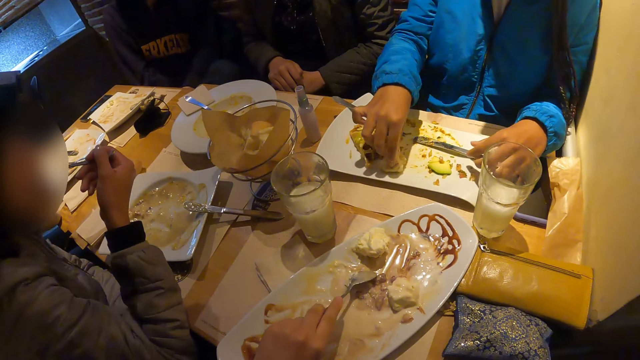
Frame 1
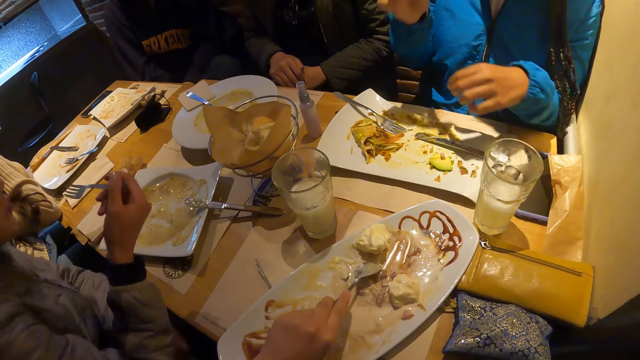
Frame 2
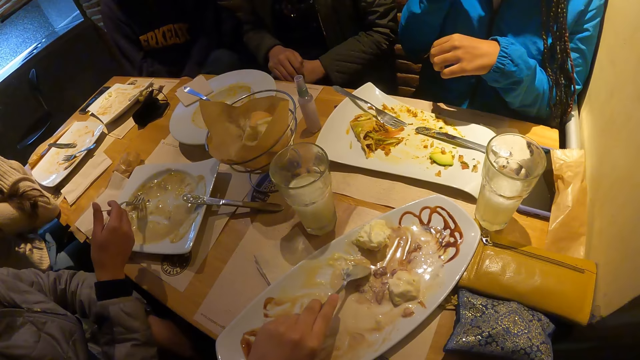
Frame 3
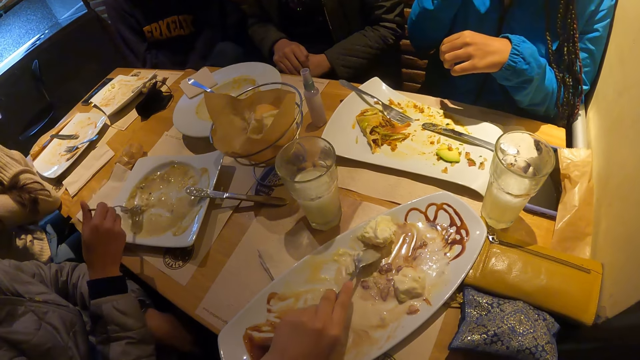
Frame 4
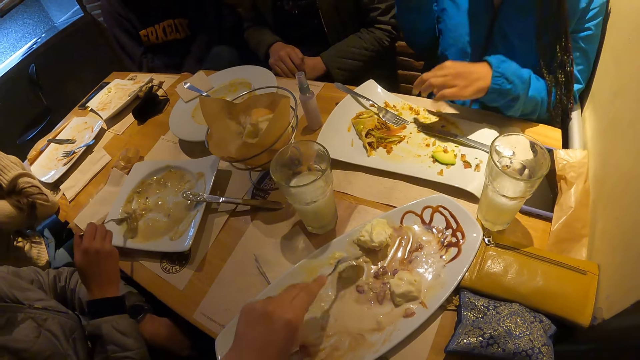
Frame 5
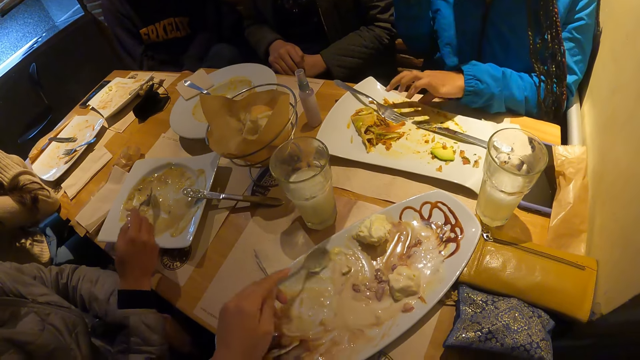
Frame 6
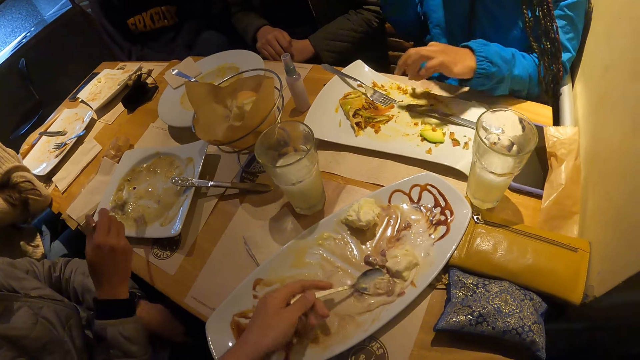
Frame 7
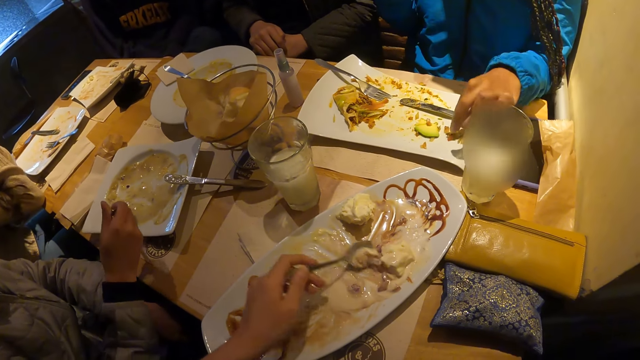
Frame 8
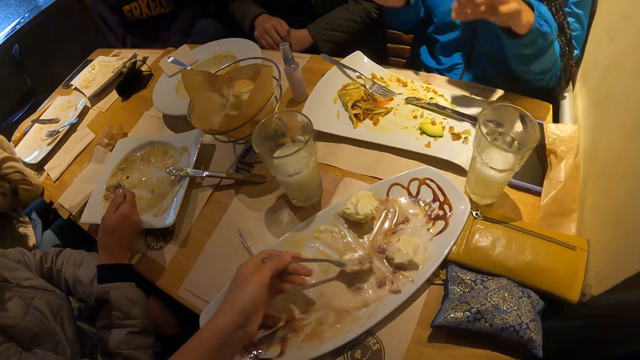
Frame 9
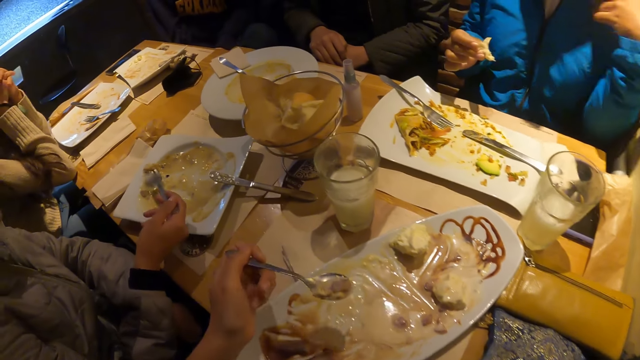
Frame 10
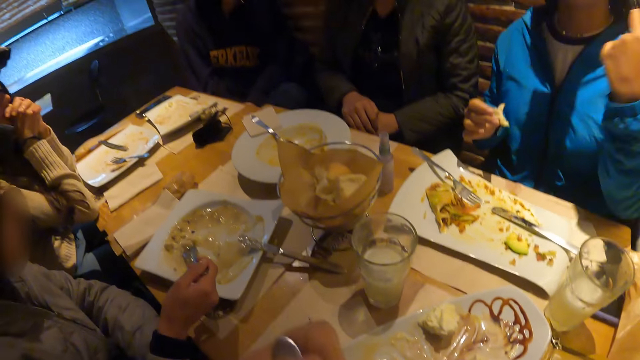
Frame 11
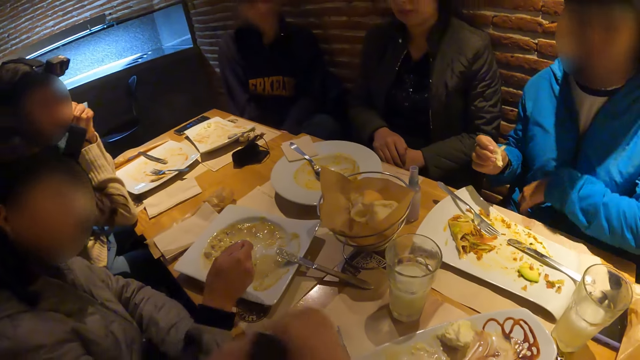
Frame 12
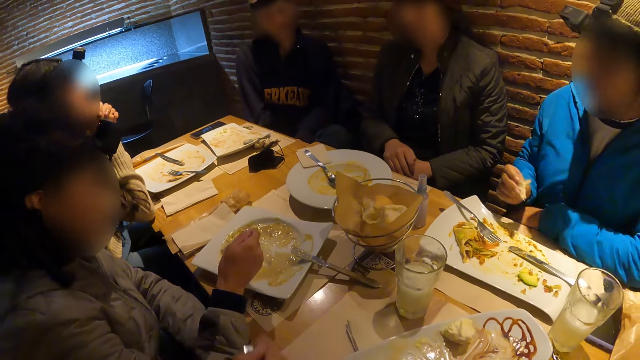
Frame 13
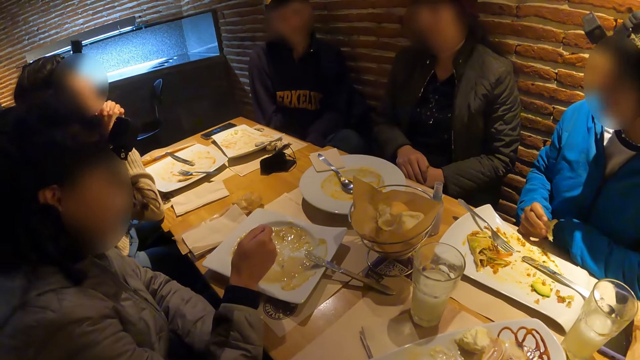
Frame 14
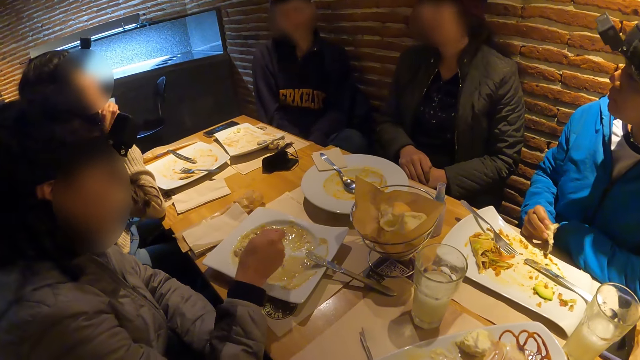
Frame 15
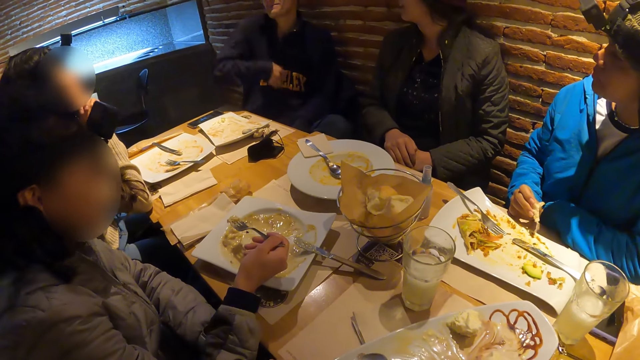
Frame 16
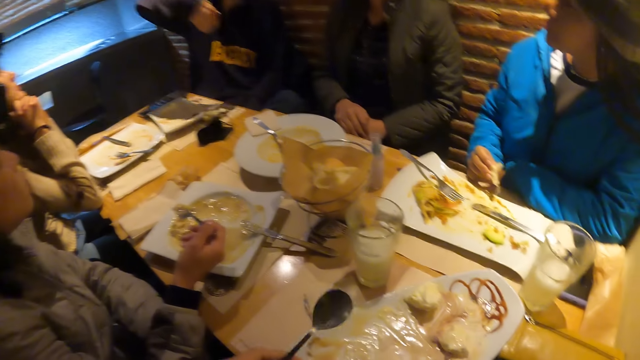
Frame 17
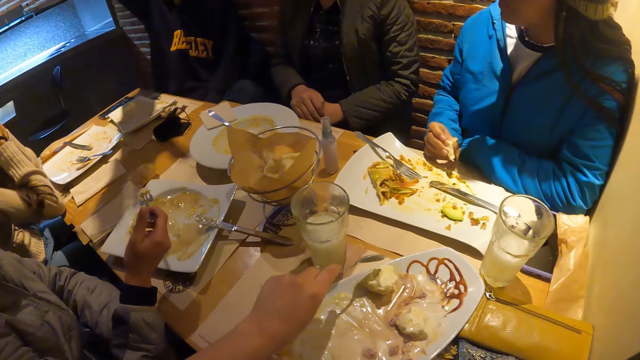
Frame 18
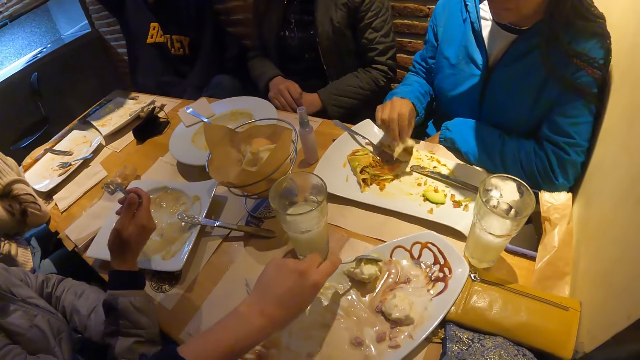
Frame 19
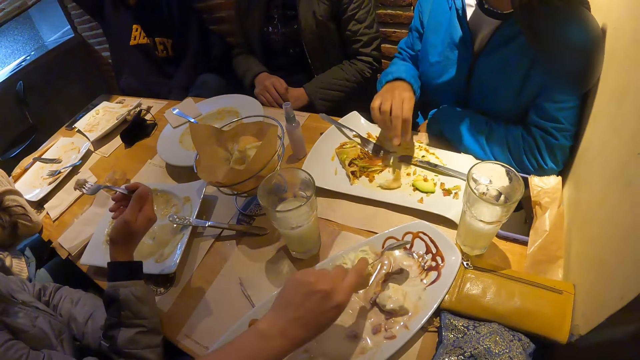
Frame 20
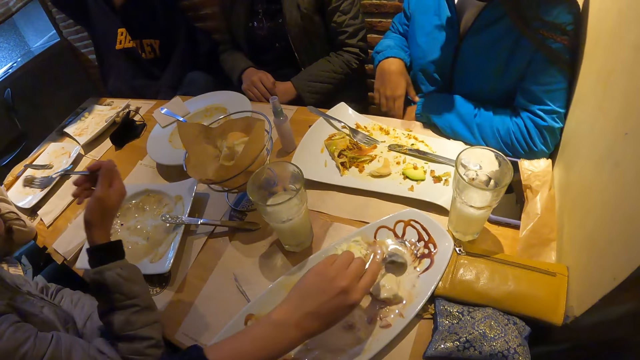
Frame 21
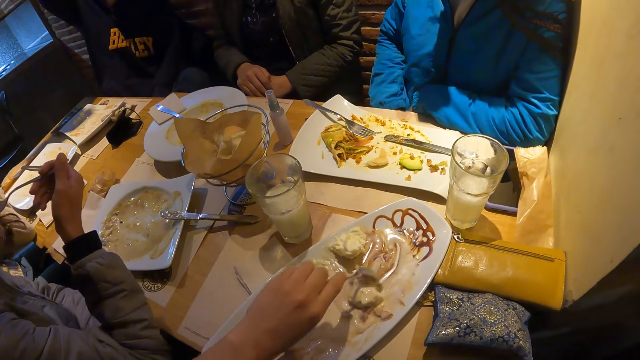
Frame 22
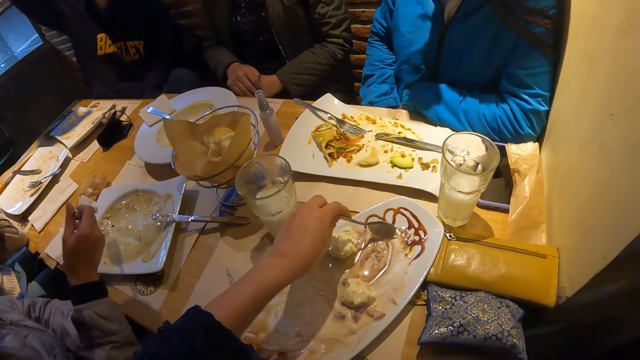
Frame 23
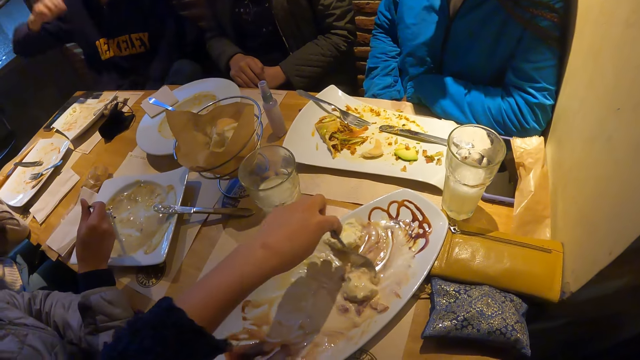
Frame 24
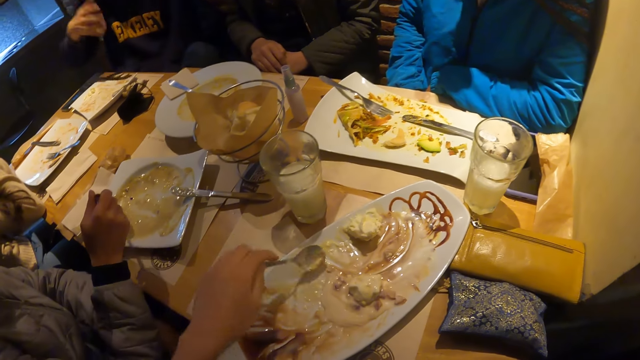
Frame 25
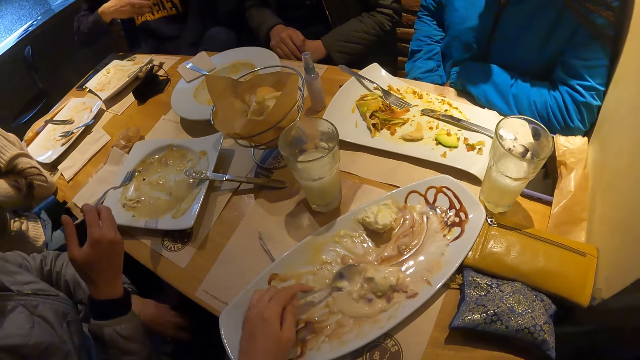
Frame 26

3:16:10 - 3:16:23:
A woman picks the piece of food on the plate with her right hand. The camera wearer packs food with the spoon in her left hand. A man demonstrates with both hands. Another woman eats with the fork in her right hand. The camera wearer packs food with the spoon in her left hand. The first woman drops the piece of food on the plate with her right hand. The camera wearer packs food with the spoon in her left hand again. The other woman eats with the fork in her right hand.

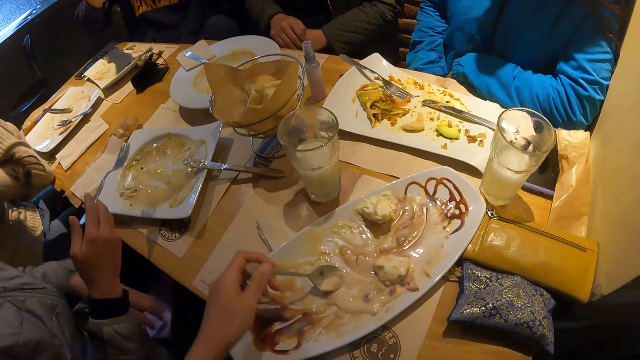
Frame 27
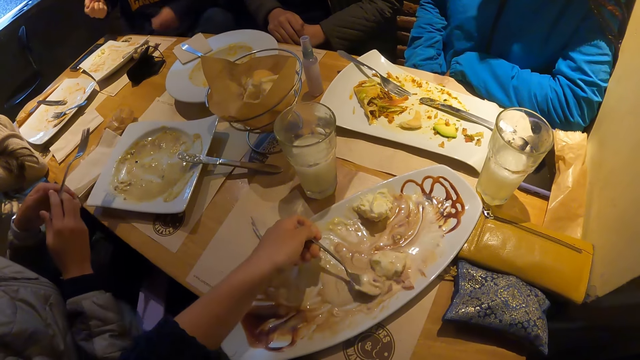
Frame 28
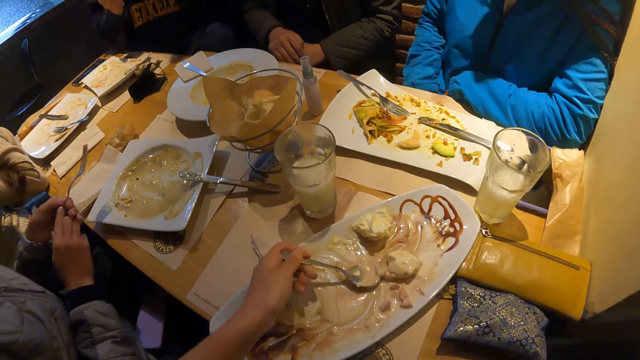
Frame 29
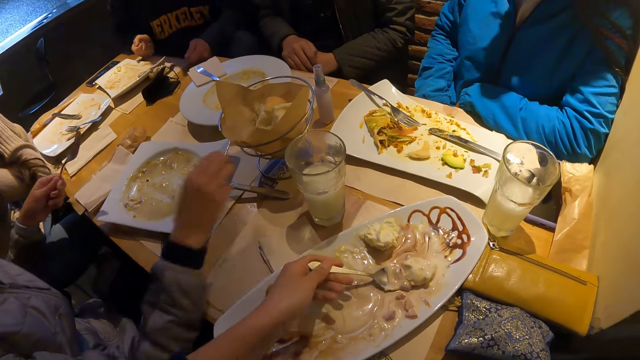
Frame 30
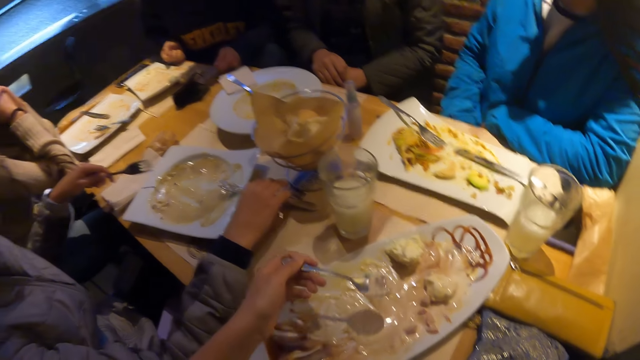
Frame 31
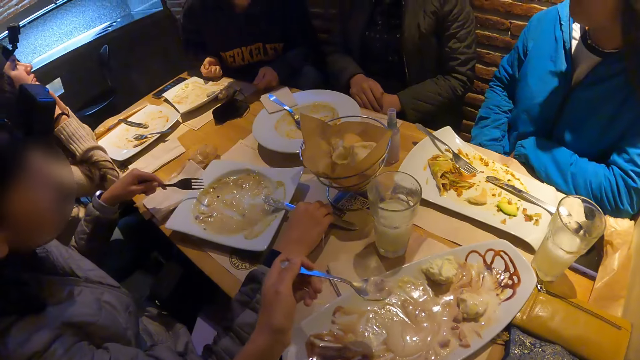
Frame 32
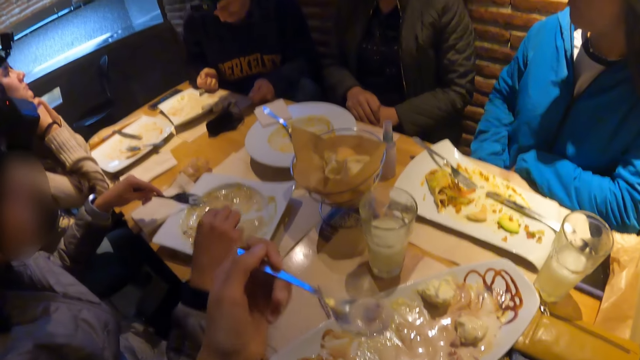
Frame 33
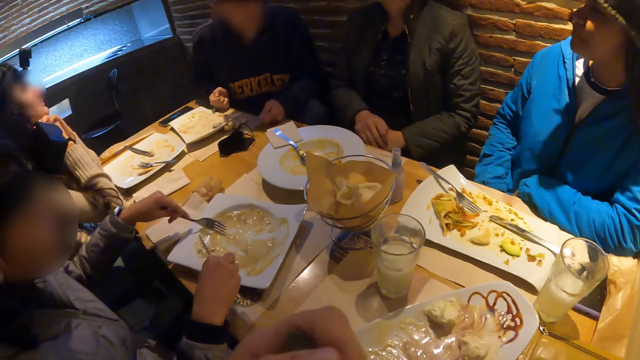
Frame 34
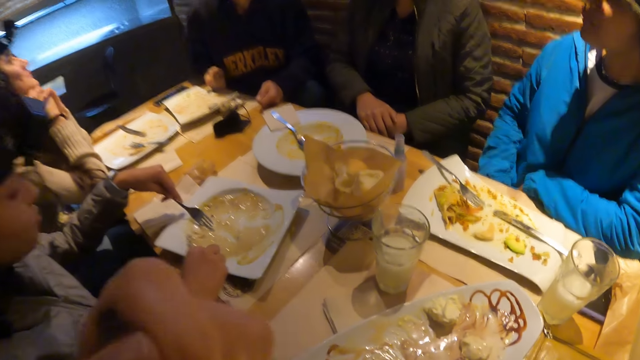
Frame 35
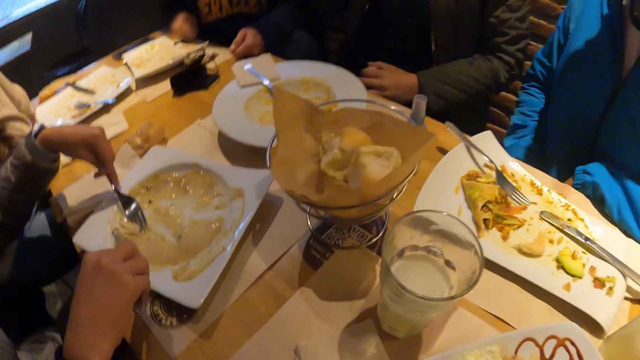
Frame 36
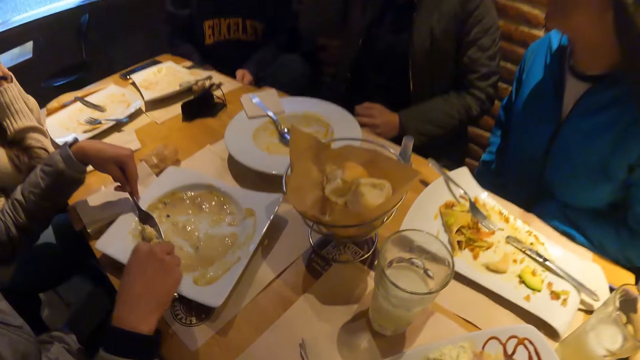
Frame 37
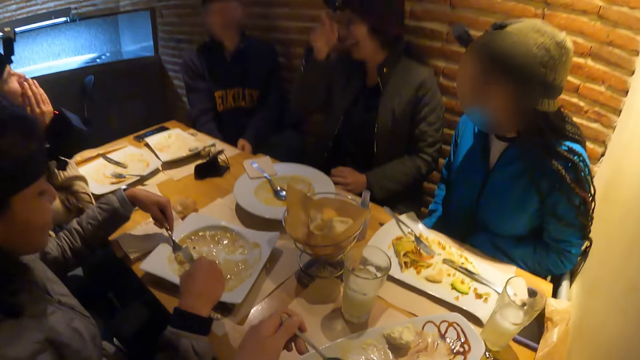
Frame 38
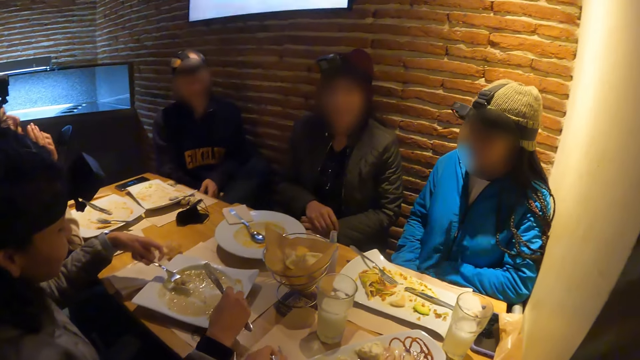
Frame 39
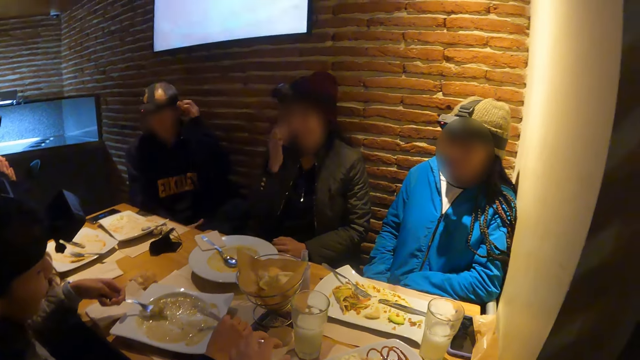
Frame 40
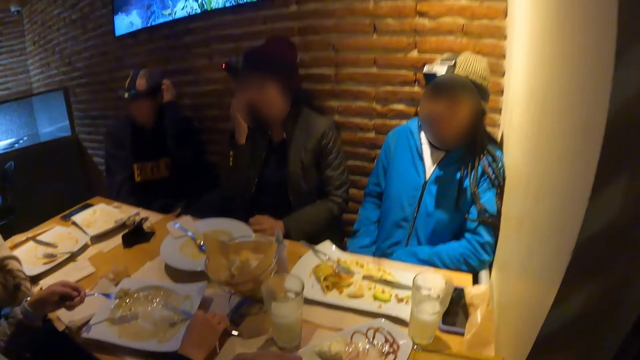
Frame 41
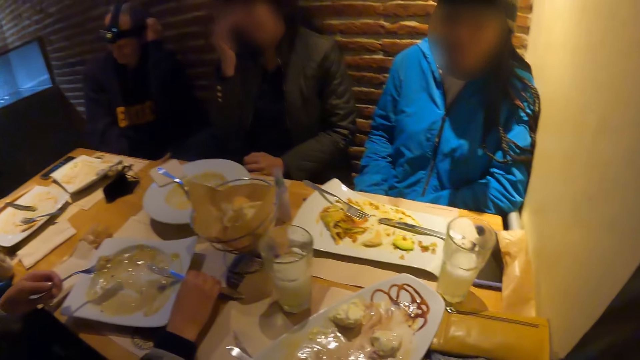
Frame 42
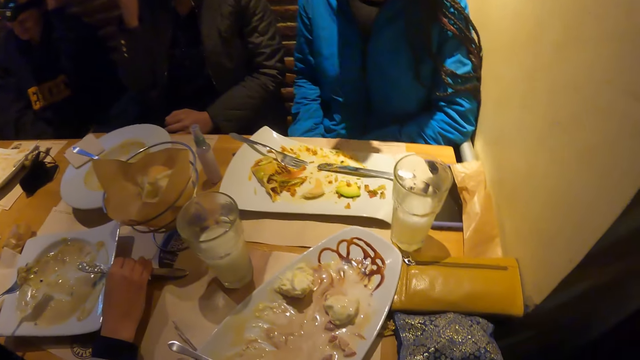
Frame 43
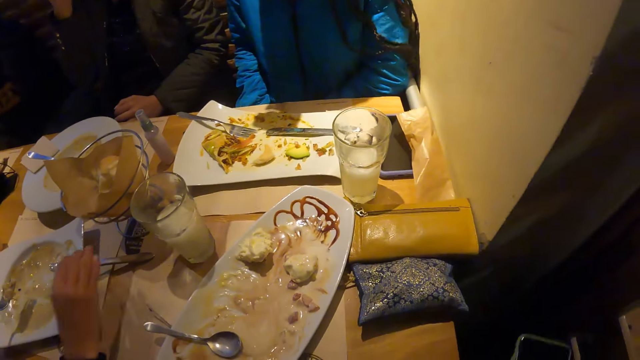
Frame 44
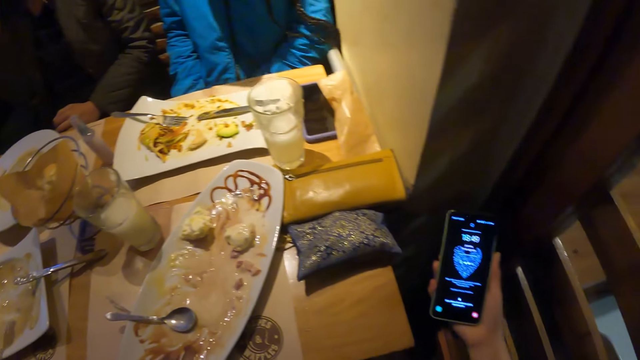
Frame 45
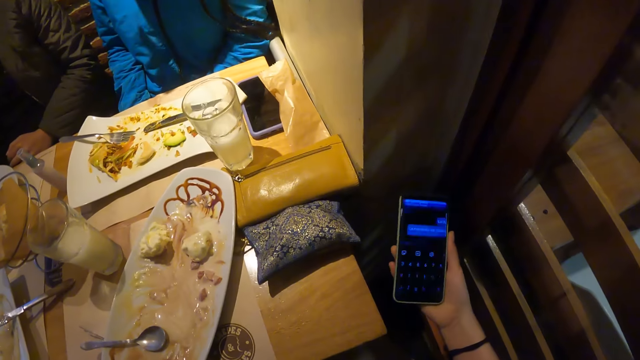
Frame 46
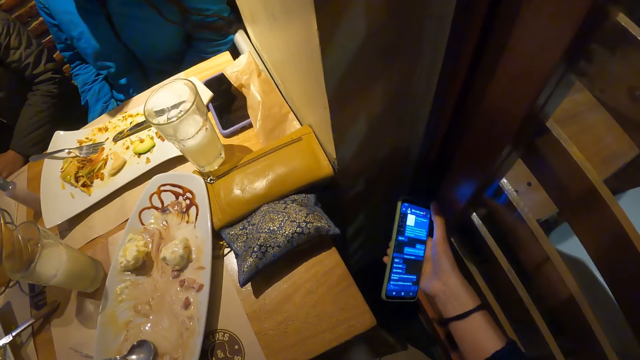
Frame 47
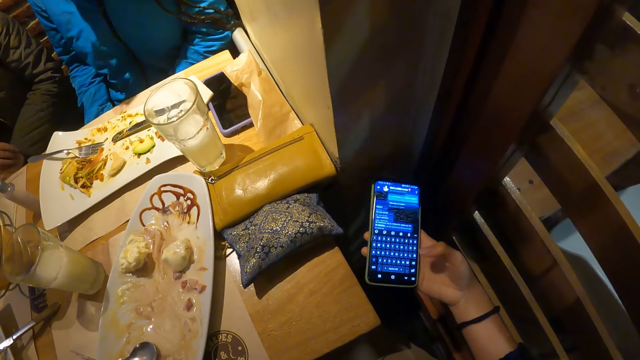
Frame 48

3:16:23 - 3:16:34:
The camera wearer lifts the spoon with food in her left hand. A woman picks up the knife from the plate with her right hand. She picks food with the fork and knife in both hands. The camera wearer operates a phone with her right hand.
